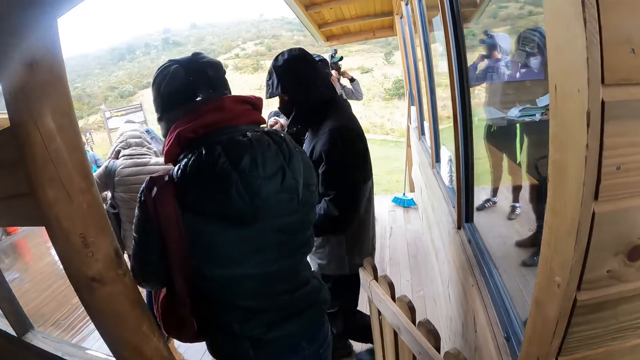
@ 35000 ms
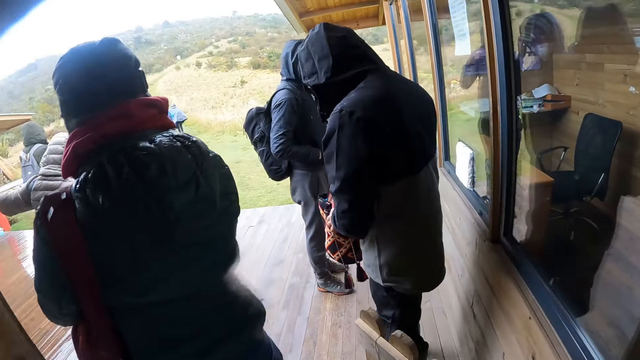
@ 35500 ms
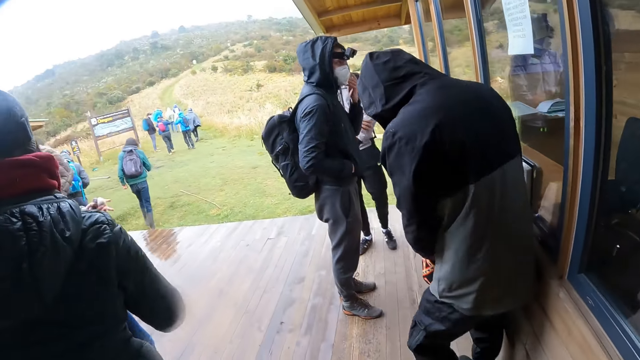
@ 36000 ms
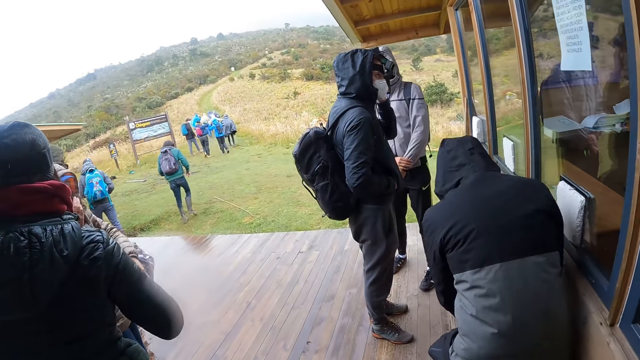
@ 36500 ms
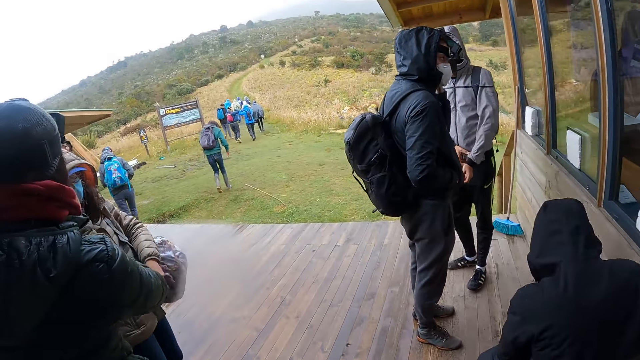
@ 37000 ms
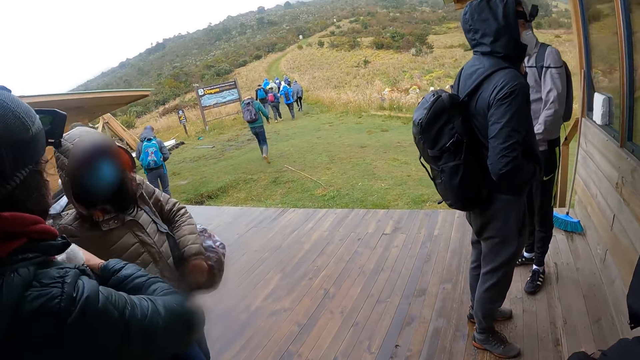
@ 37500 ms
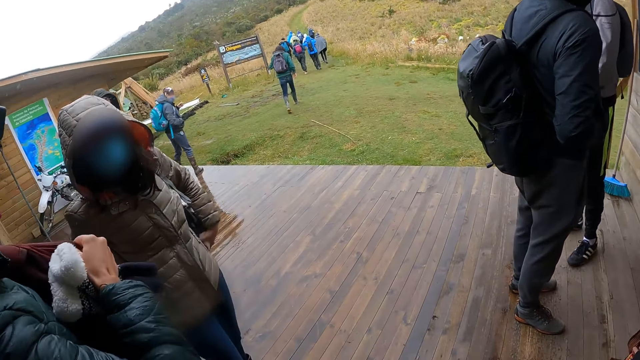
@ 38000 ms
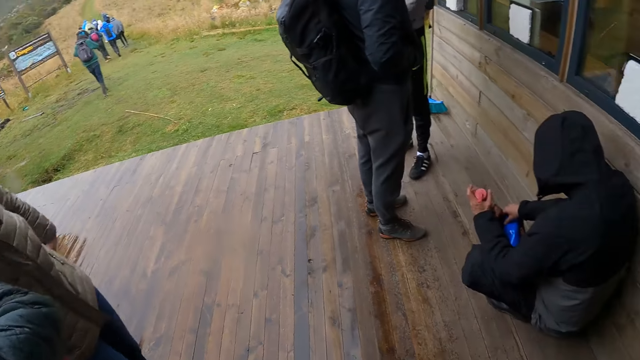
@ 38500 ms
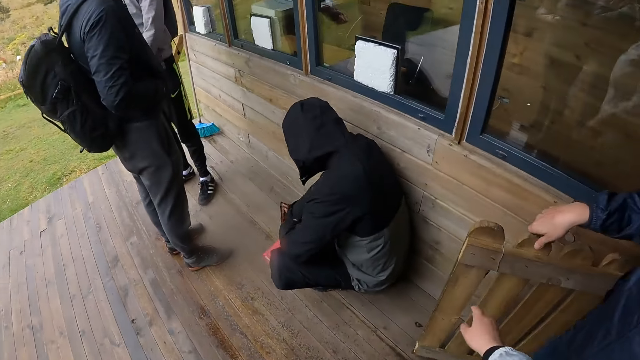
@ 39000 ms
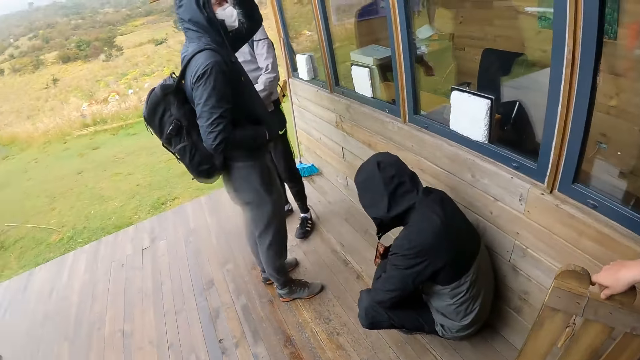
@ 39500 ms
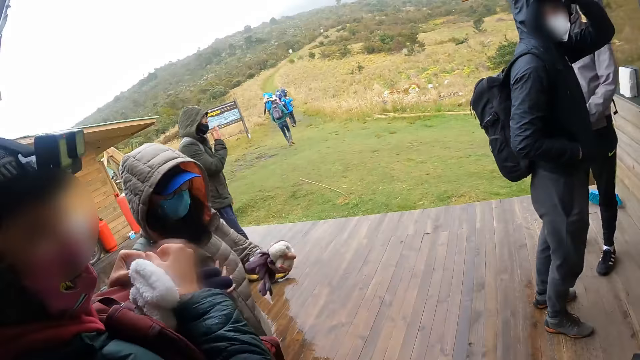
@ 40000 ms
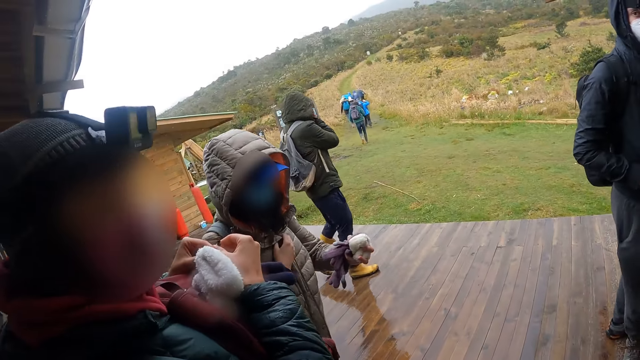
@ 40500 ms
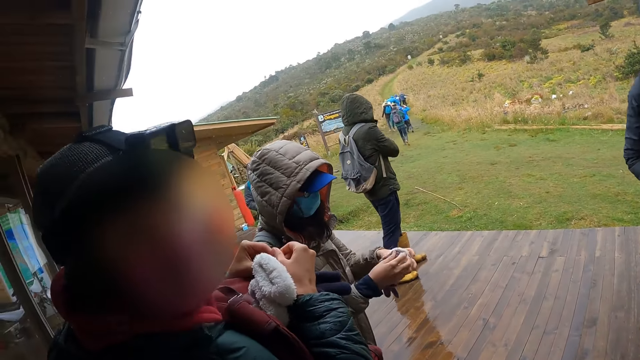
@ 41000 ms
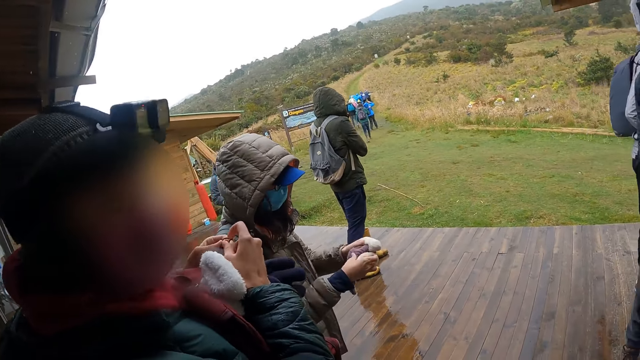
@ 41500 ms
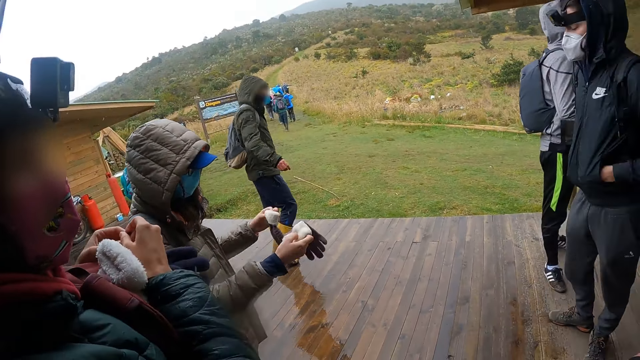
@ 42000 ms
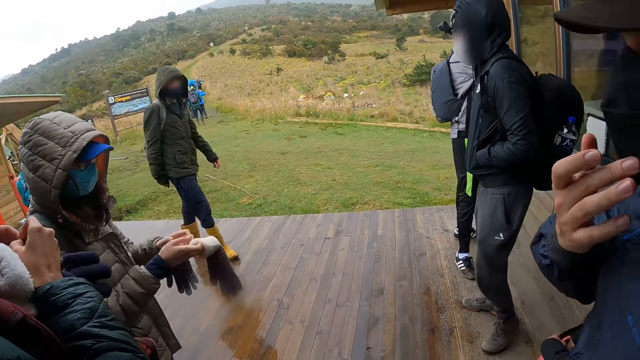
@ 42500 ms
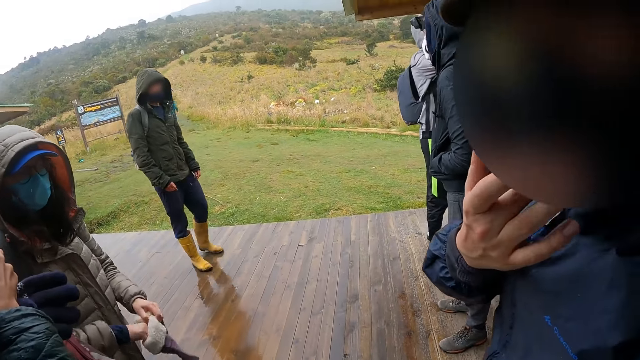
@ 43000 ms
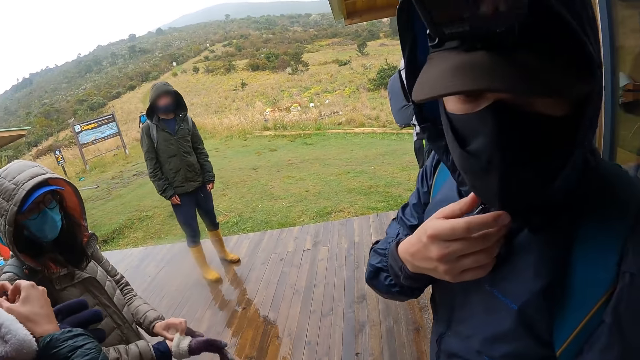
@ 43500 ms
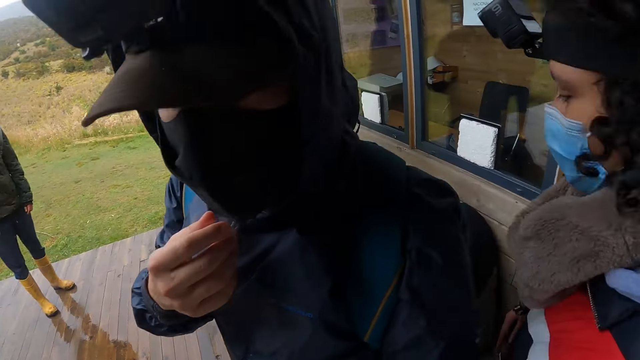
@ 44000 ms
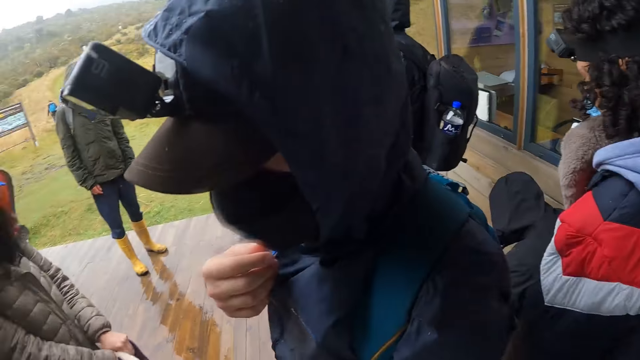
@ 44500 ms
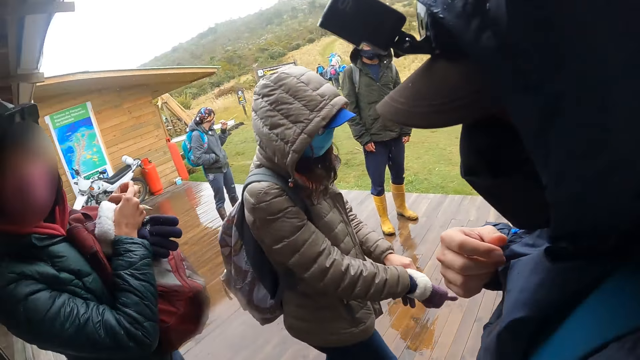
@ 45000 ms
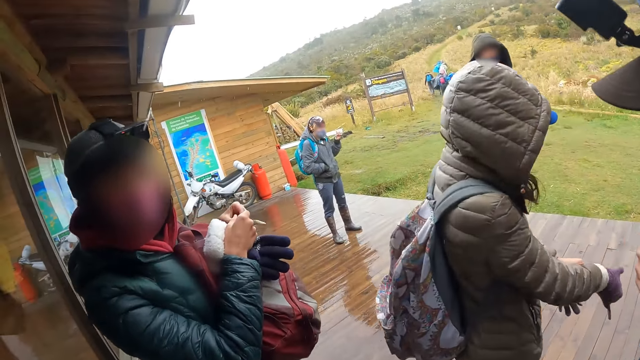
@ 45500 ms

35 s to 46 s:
A woman touches her face with her left hand. Another woman ties a shawl on her neck with her hands. A man rummages with hands through a bag on the floor. The camera wearer looks around the compound. The first woman wears some gloves on her hands. Another man touches his face with his right hand.

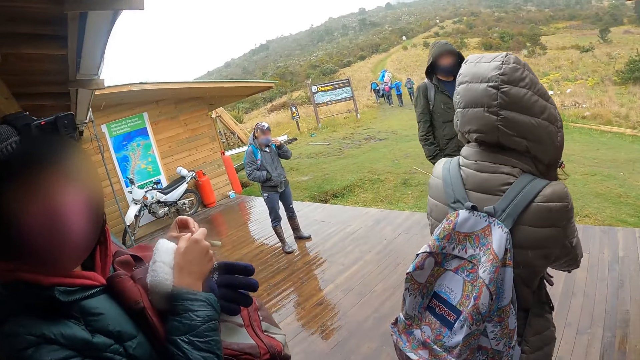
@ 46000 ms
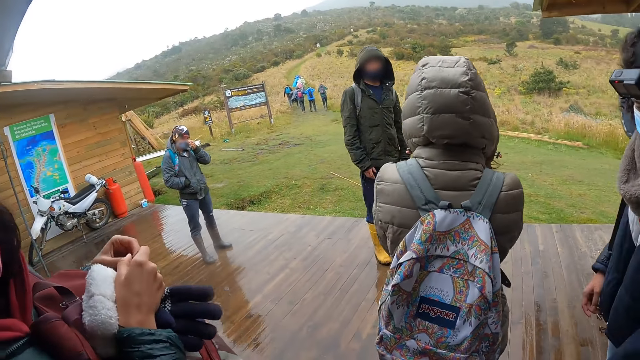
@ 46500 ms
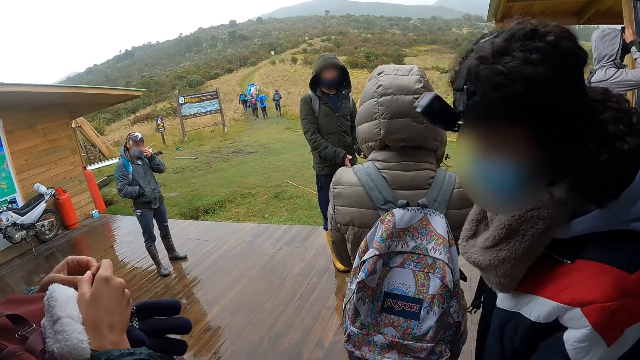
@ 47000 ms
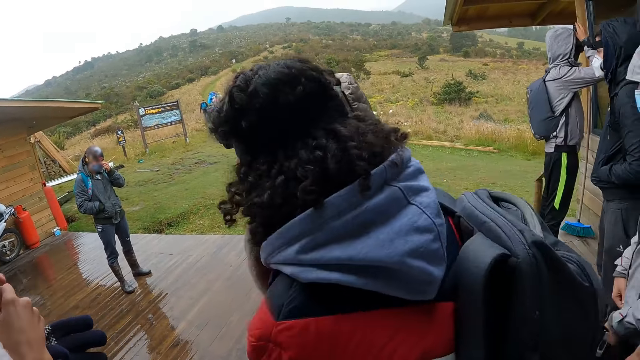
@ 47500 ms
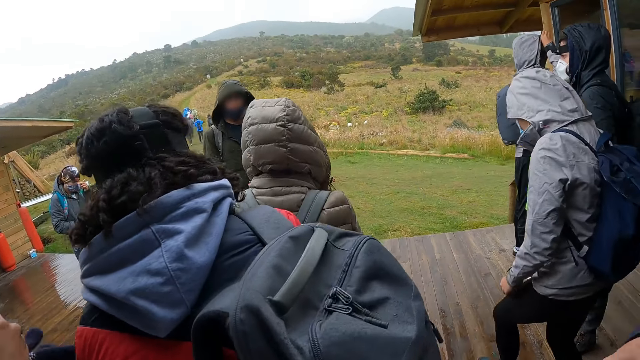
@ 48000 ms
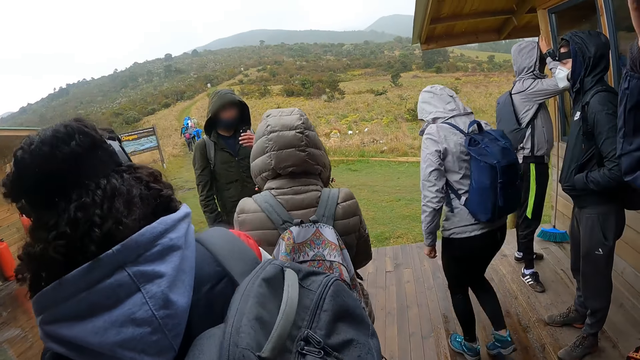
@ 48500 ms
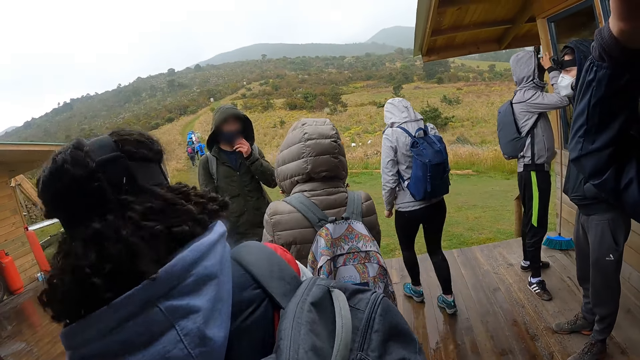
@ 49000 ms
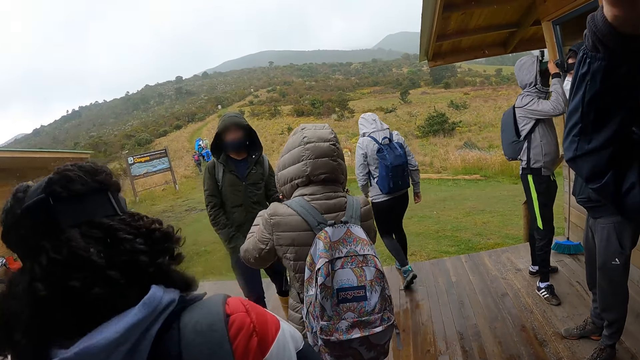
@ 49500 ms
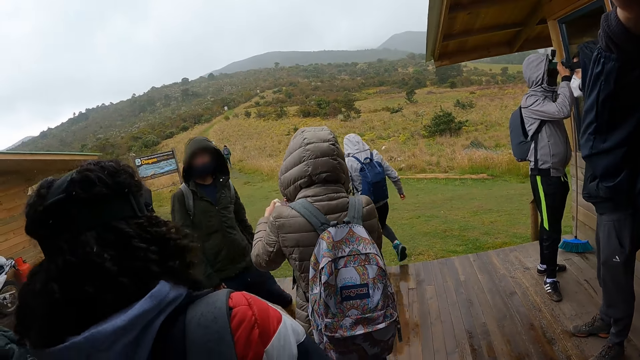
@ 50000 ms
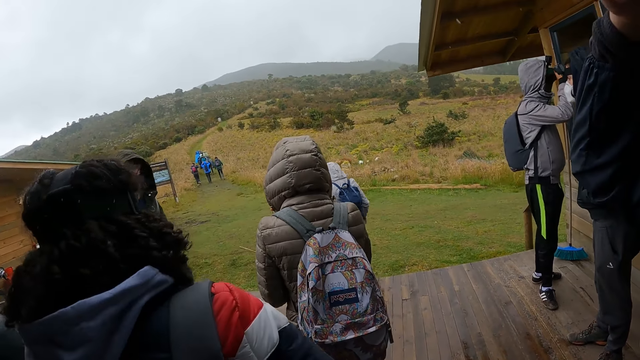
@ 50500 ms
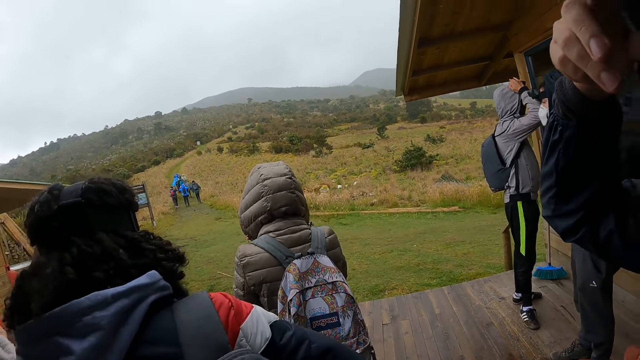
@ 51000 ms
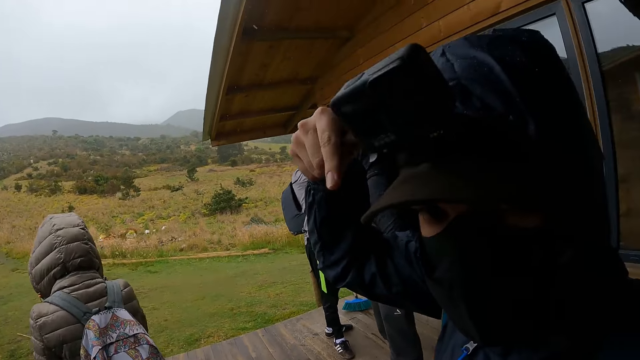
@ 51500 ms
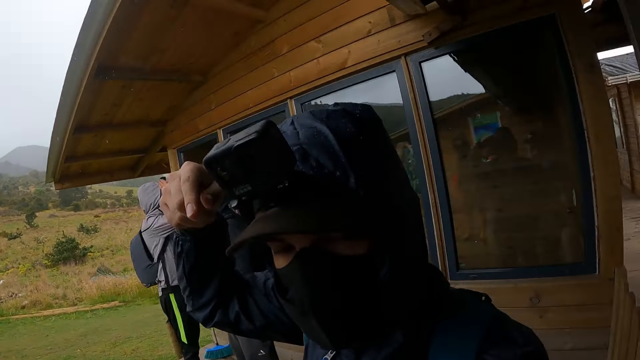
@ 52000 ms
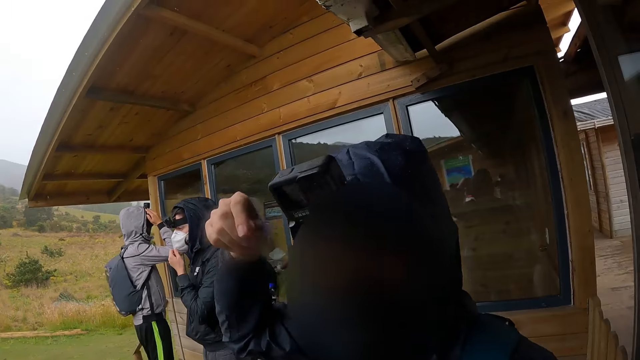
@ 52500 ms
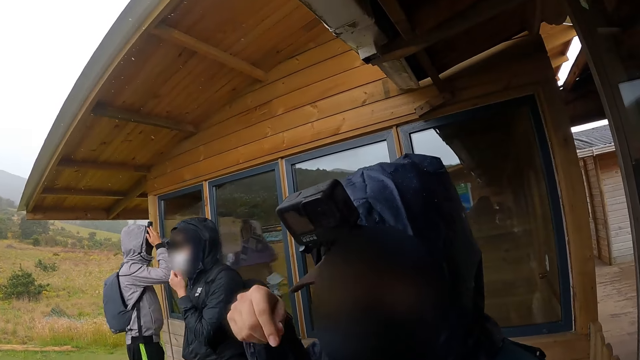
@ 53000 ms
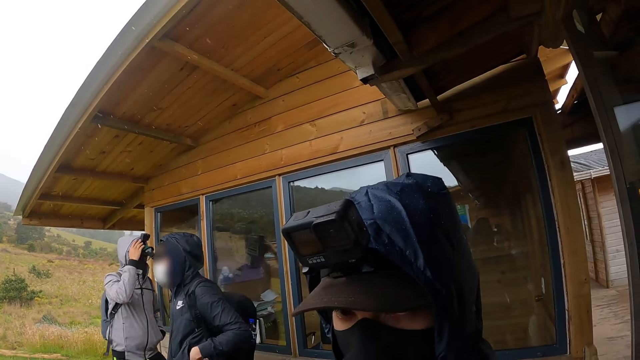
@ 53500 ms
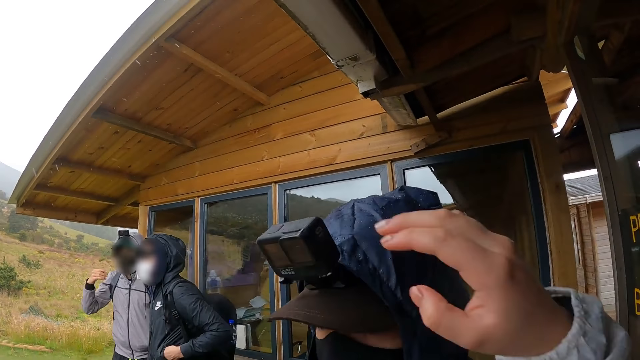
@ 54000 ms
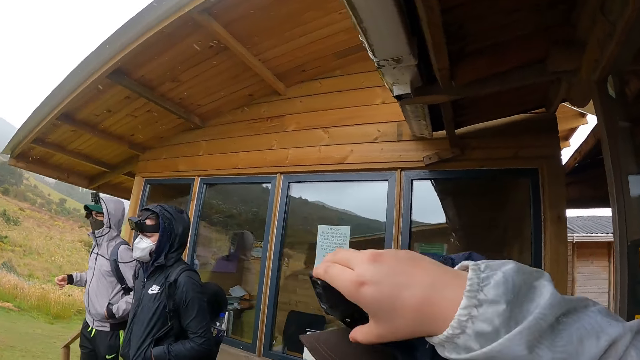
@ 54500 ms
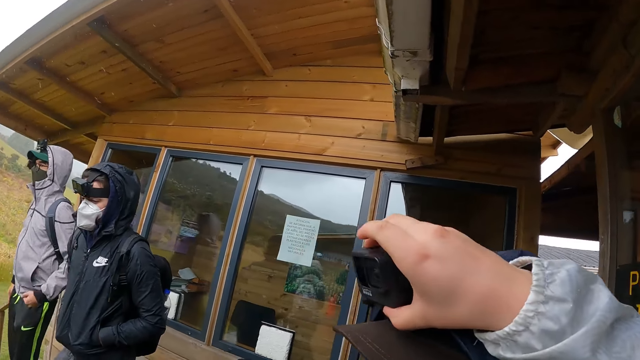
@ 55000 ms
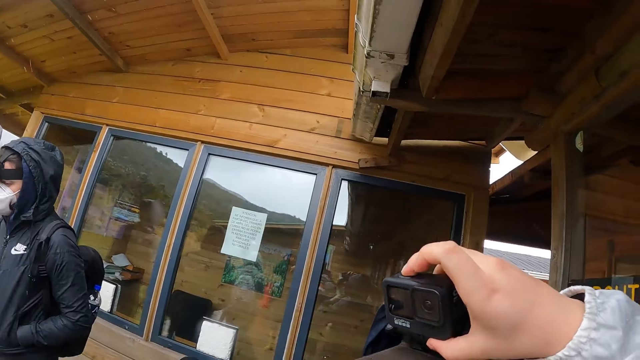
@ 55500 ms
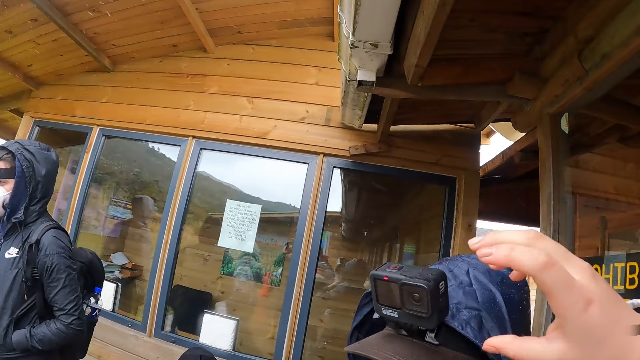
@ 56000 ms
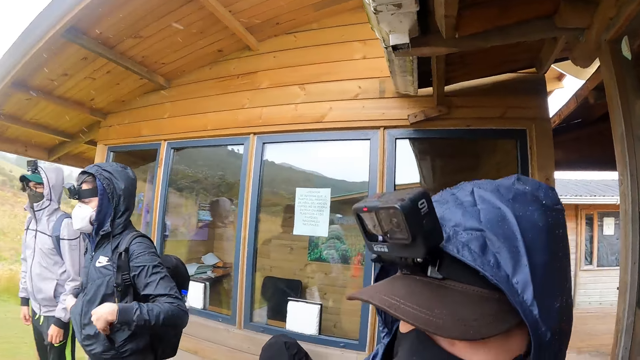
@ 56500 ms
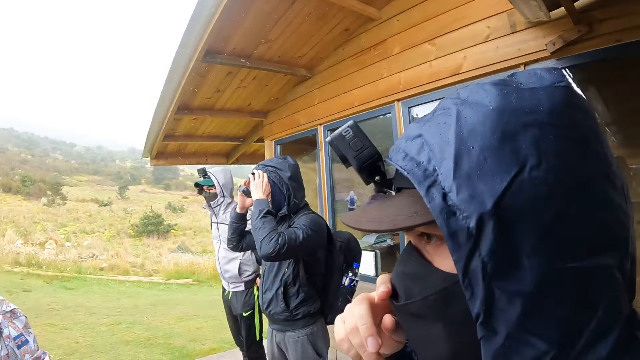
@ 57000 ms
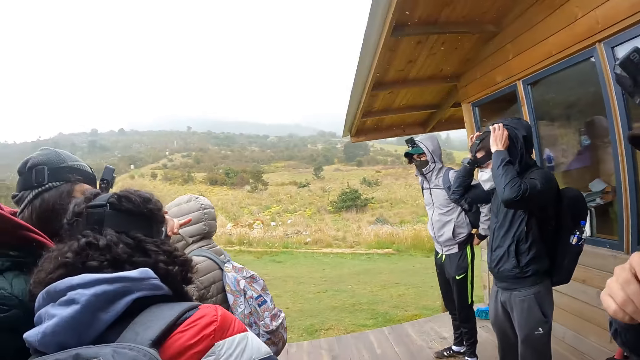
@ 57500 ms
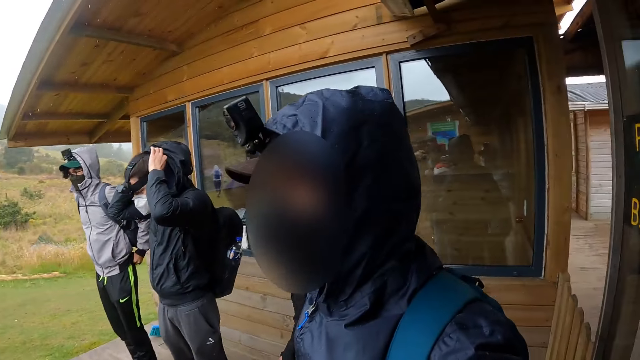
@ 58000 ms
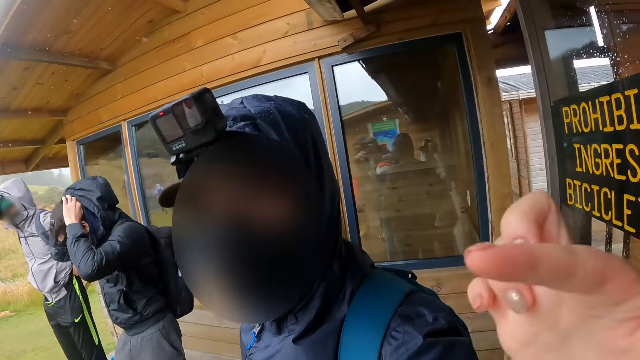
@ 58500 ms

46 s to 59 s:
A man touches a camera on his head with his right hand. The camera wearer operates the camera on the head of the man with her right hand. The man touches his face with his right hand.
